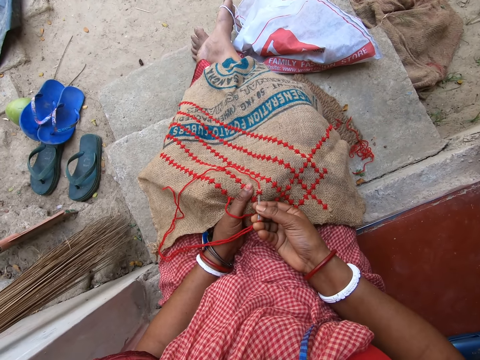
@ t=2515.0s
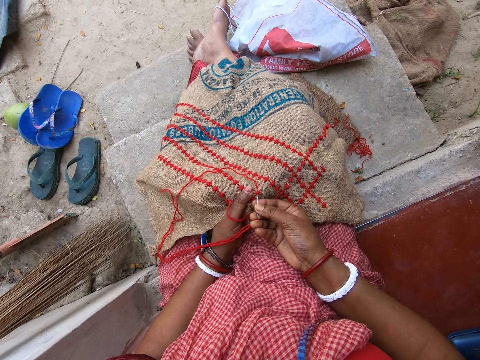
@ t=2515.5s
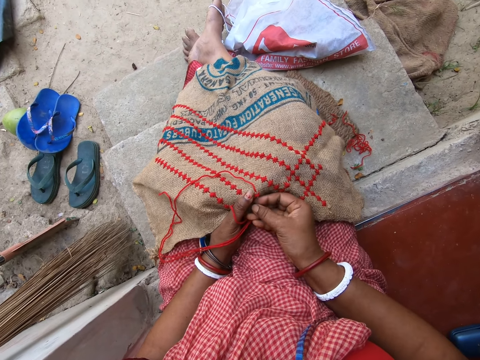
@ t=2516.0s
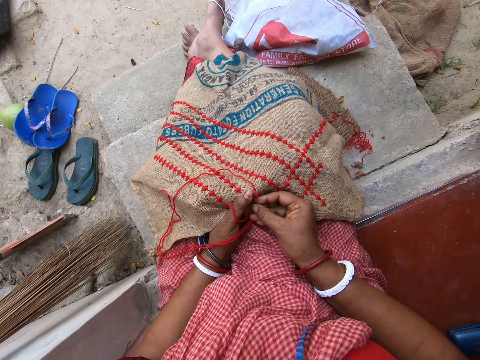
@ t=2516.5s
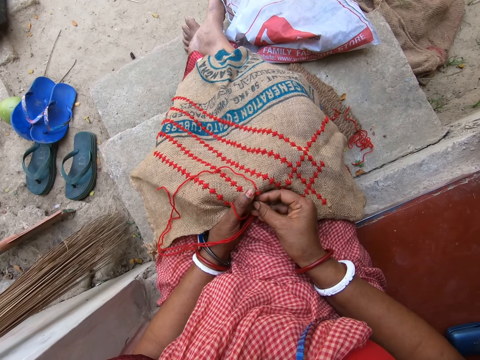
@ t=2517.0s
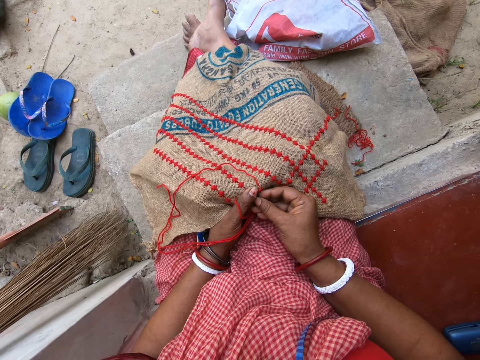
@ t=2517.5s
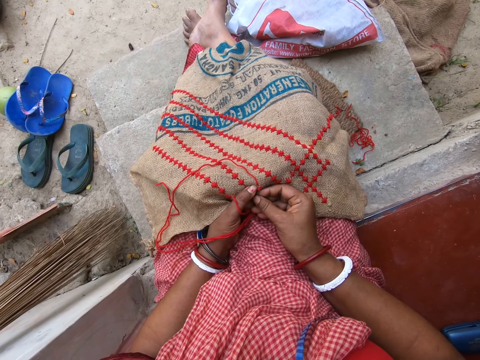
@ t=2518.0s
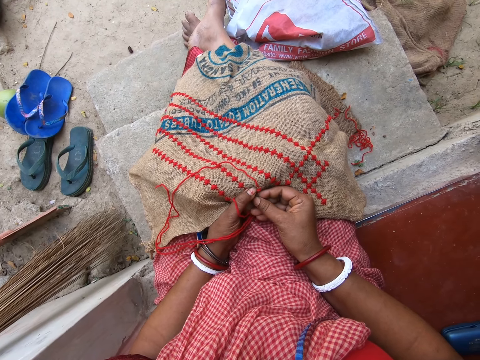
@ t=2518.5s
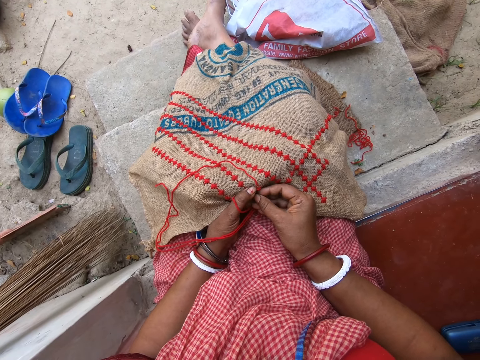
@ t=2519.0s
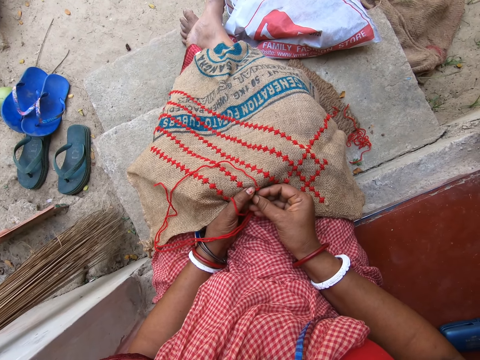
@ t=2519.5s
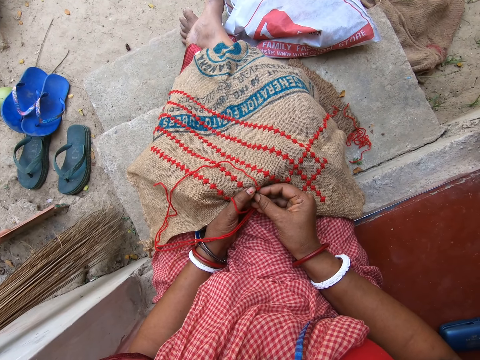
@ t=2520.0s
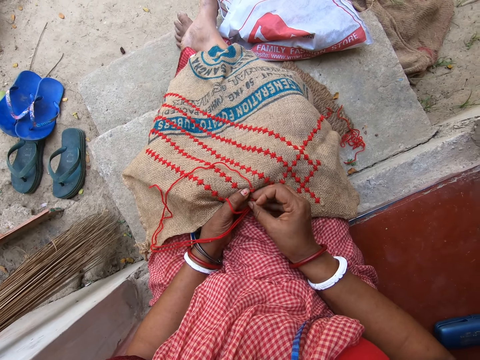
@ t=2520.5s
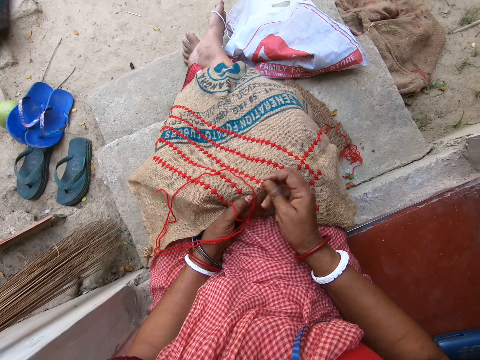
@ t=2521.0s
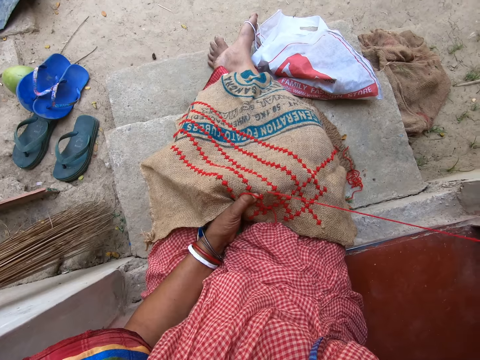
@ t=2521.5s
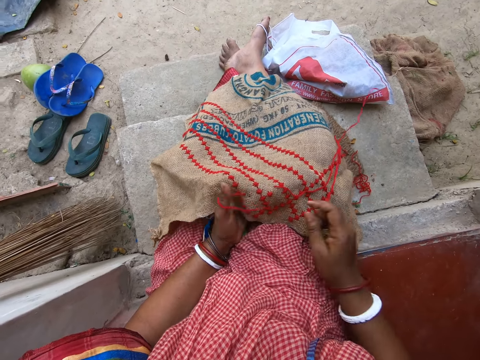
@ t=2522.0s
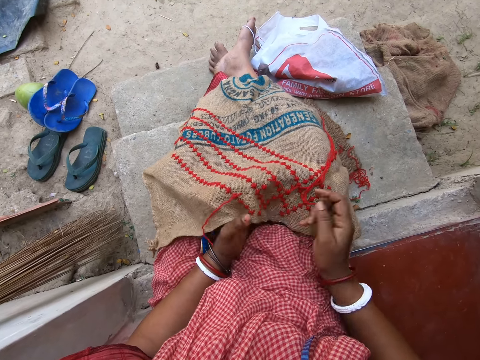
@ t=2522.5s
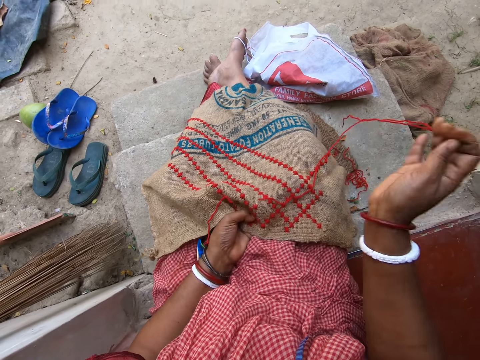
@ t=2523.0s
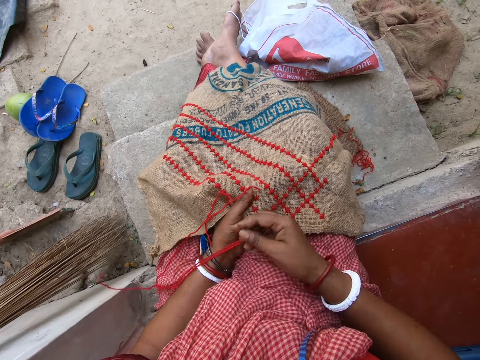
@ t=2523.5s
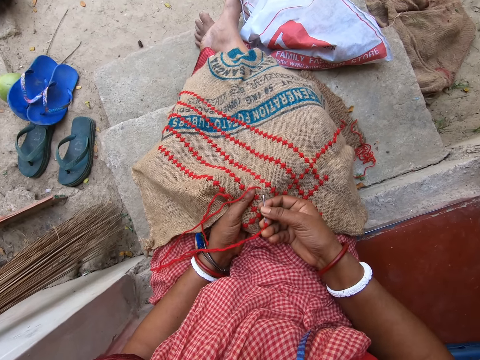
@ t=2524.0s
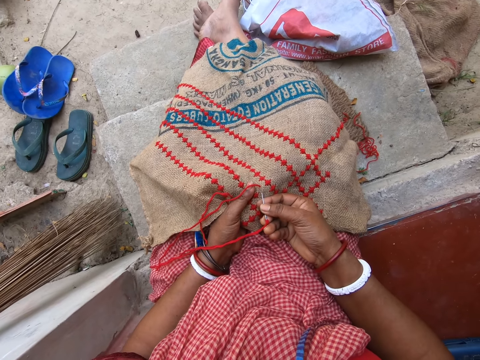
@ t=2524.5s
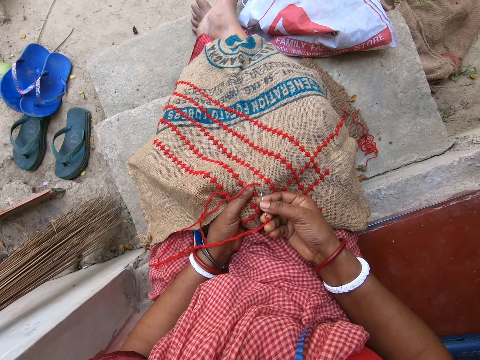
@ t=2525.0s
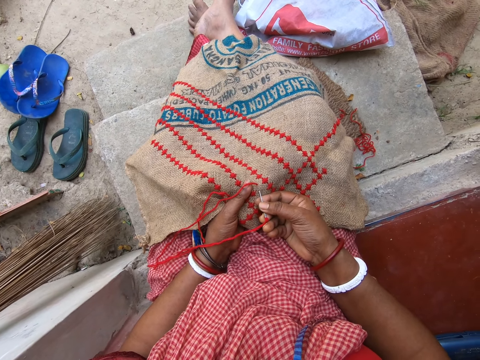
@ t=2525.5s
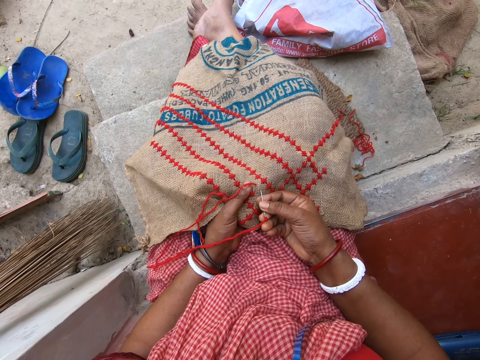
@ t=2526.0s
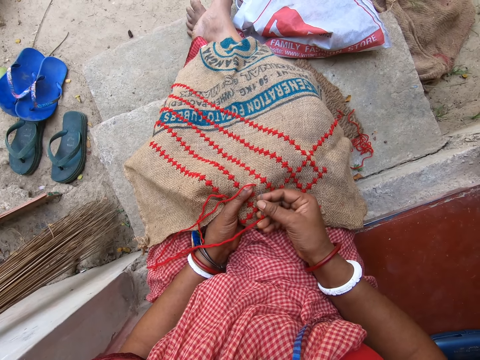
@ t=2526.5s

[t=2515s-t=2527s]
The camera wearer inserts the needle in her right hand in the jute sack on her lap. She pulls the needle from the jute sack on her lap with her right hand. She adjusts the wool thread in the needle with her right hand. She inserts the needle in her right hand in the jute sack on her lap.

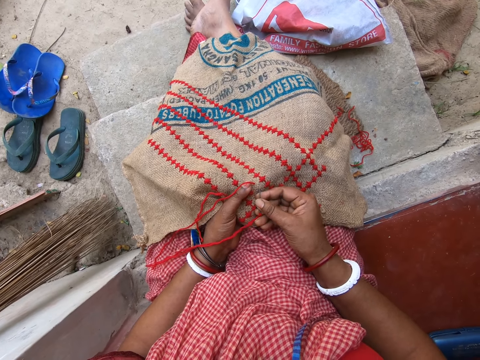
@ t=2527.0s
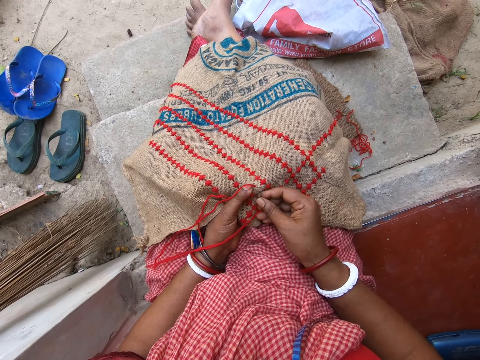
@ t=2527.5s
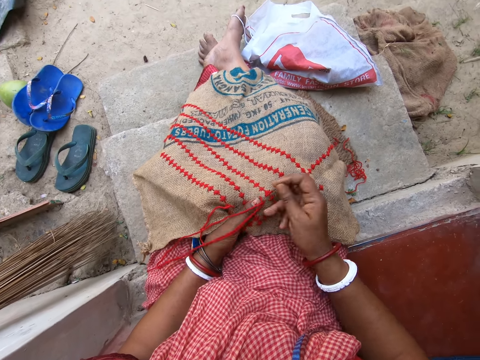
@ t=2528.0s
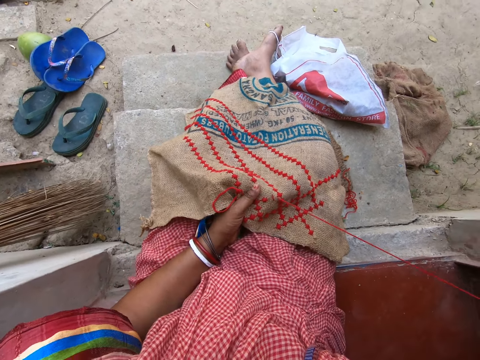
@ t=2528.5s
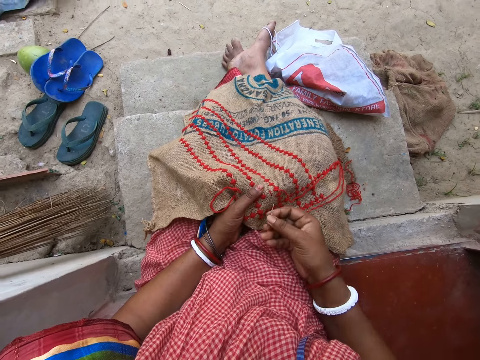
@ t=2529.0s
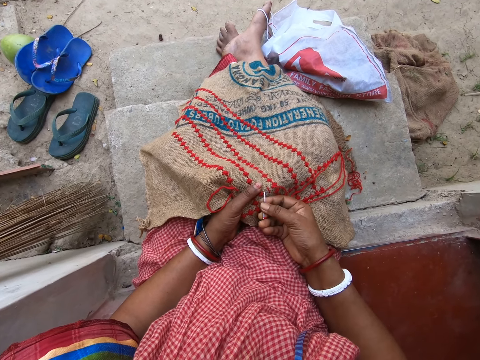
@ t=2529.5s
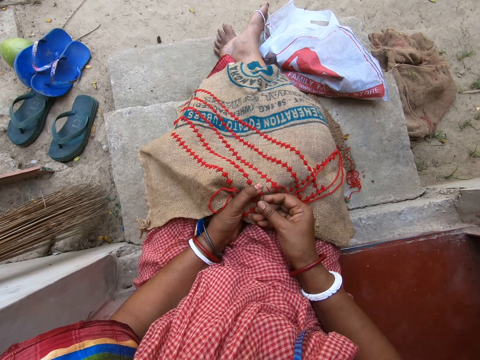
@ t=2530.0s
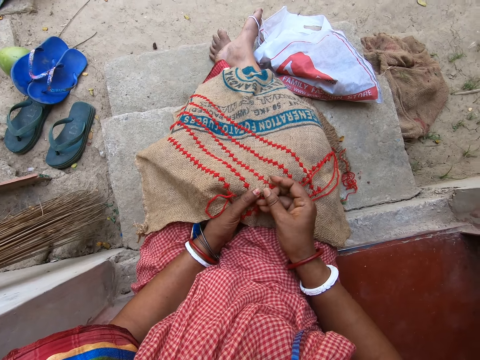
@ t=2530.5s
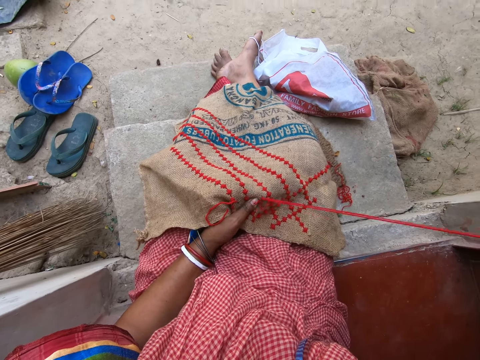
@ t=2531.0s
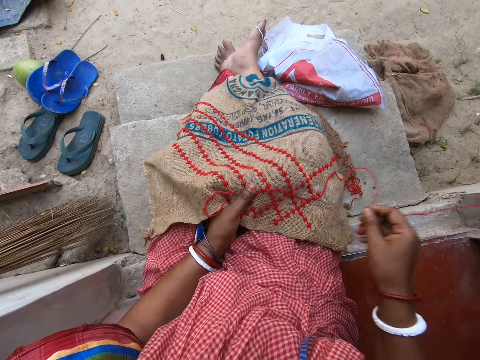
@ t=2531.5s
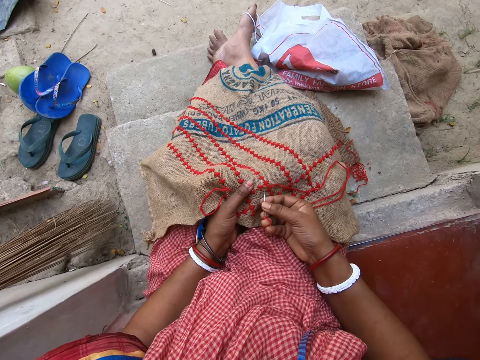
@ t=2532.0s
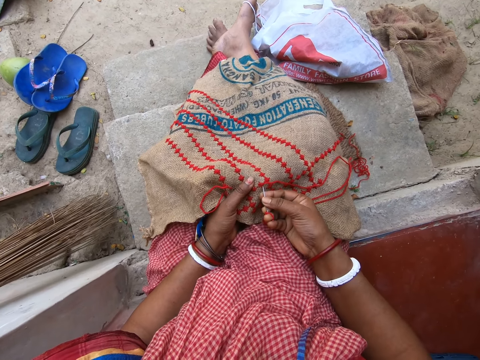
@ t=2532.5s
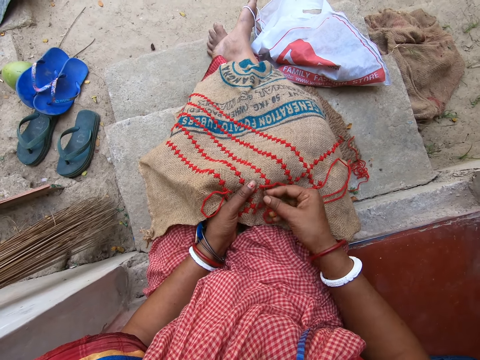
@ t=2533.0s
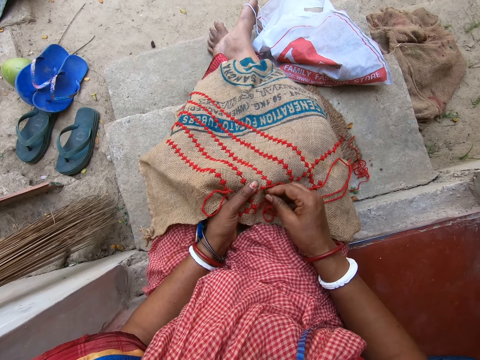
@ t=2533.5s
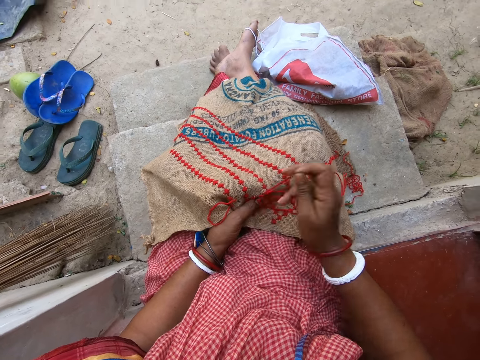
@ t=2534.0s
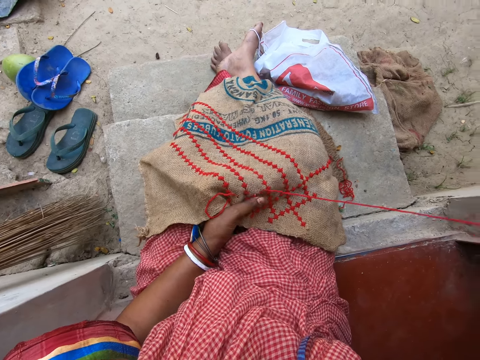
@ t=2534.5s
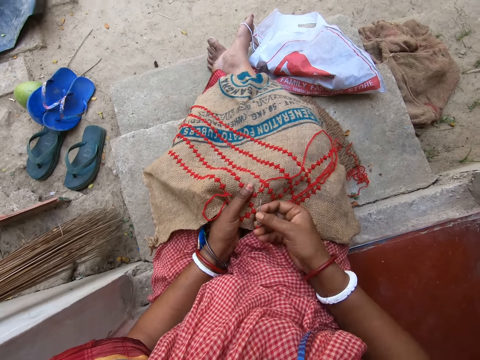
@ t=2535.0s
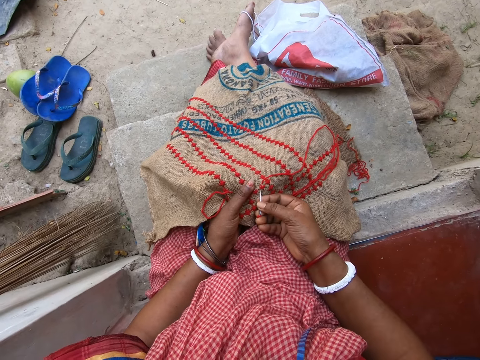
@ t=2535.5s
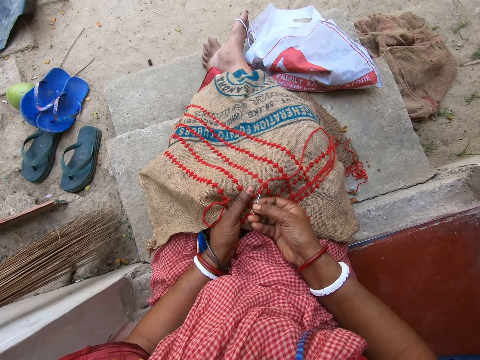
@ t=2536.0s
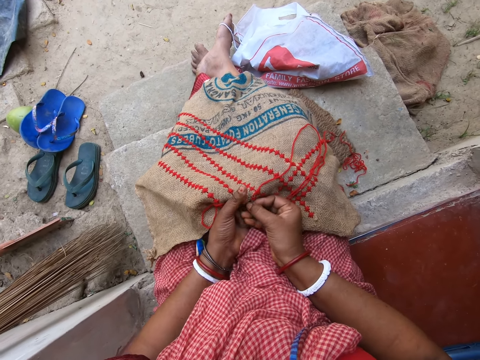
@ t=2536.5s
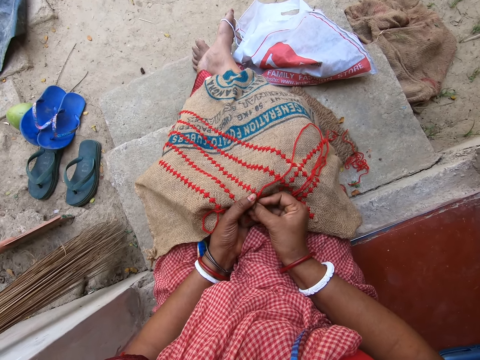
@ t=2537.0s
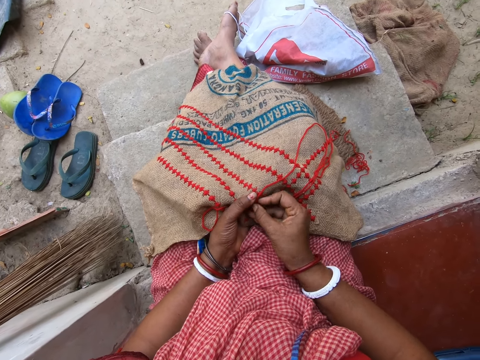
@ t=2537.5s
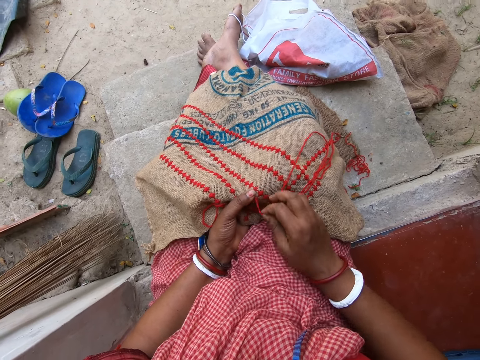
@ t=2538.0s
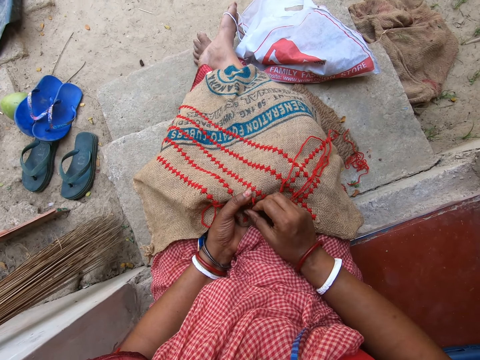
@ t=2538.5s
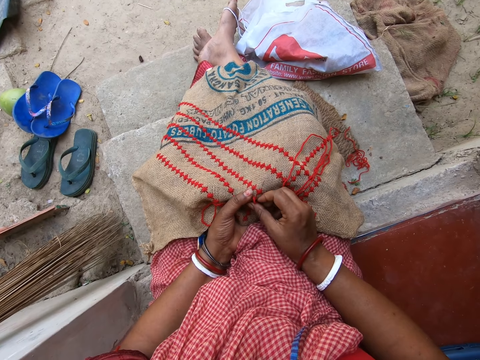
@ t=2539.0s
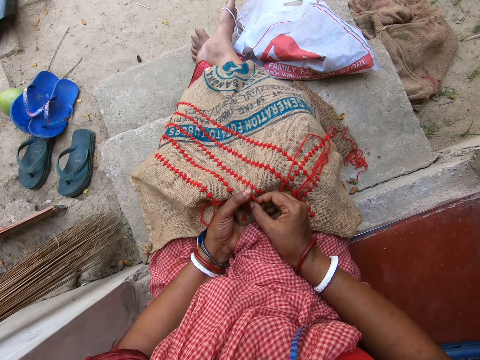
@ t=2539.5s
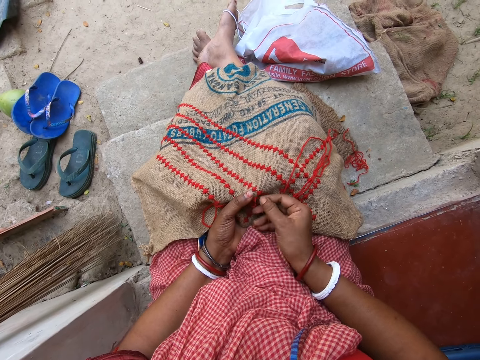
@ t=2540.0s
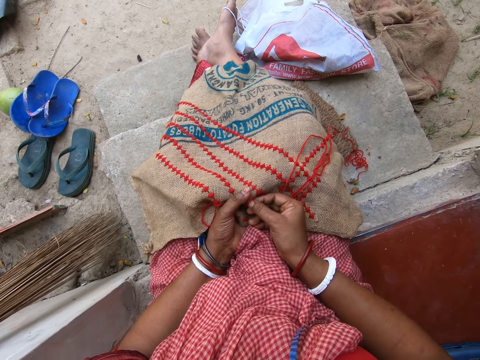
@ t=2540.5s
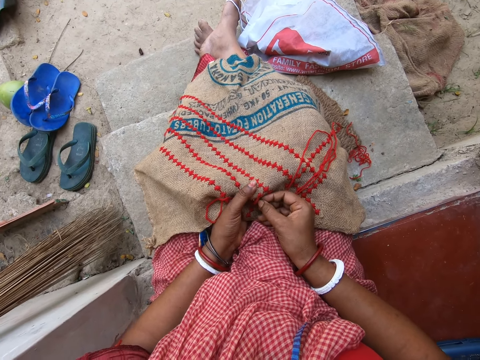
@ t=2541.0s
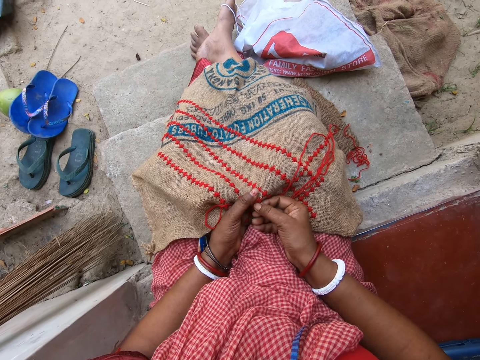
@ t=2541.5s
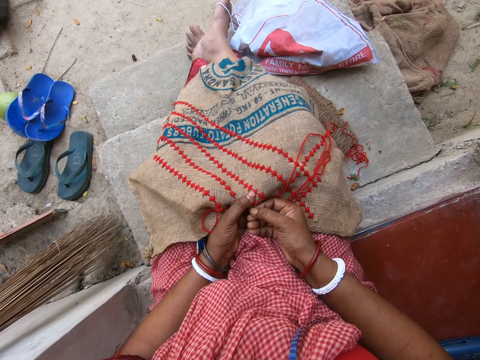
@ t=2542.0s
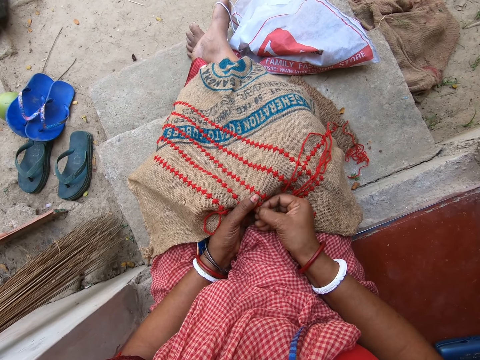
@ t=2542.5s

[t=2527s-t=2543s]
The camera wearer pulls the needle from the jute sack on her lap with her right hand. She inserts the needle in her right hand in the jute sack on her lap. She pulls the needle from the jute sack on her lap with her right hand. She inserts the needle in her right hand in the jute sack on her lap. She pulls the needle from the jute sack on her lap with her right hand. She inserts the needle in her right hand in the jute sack on her lap. She moves the wool thread on the jute sack with her right hand. She inserts the needle in her right hand in the jute sack on her lap.
